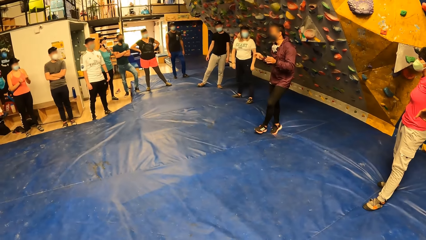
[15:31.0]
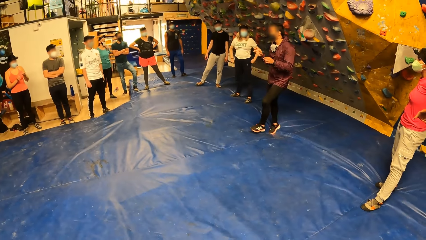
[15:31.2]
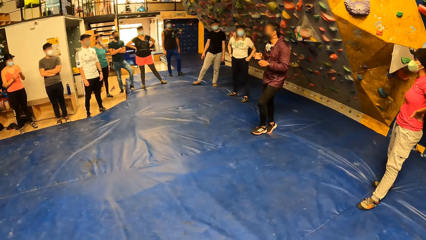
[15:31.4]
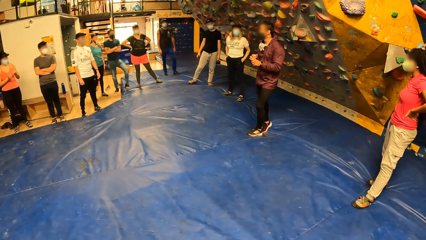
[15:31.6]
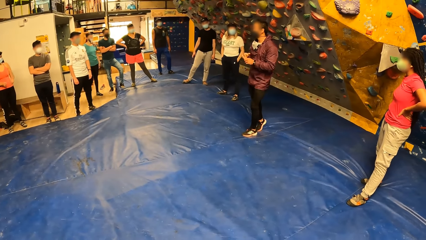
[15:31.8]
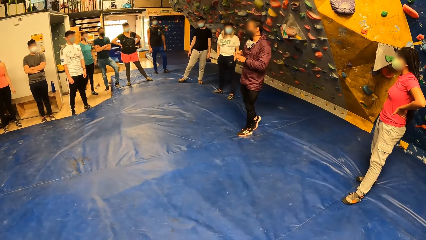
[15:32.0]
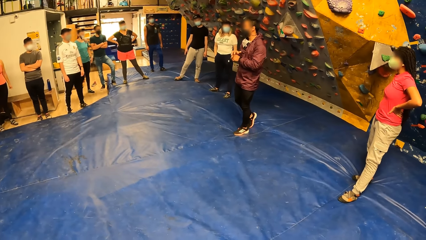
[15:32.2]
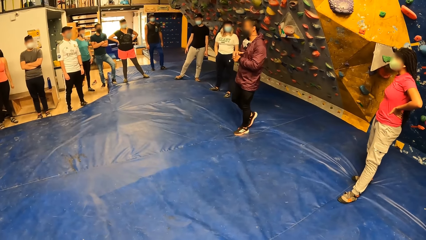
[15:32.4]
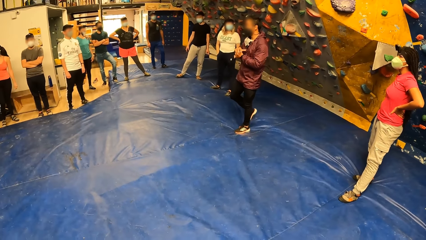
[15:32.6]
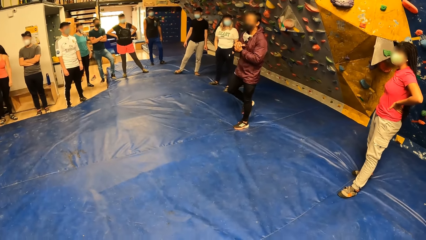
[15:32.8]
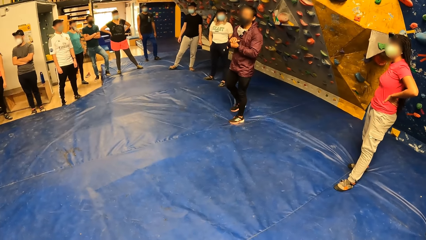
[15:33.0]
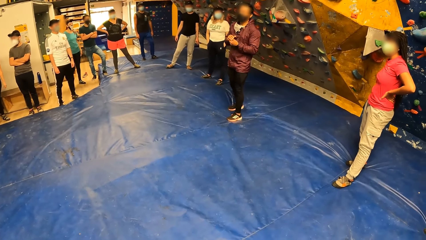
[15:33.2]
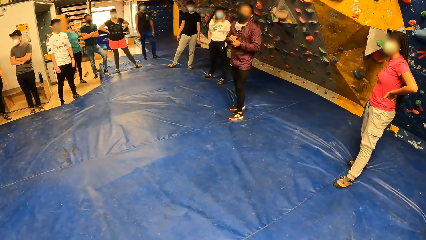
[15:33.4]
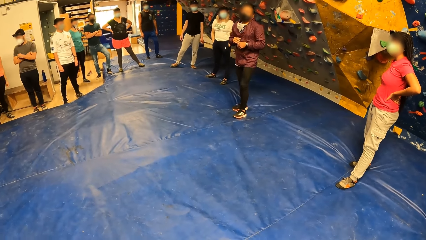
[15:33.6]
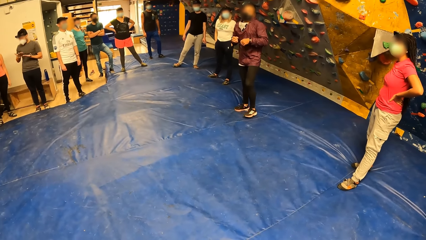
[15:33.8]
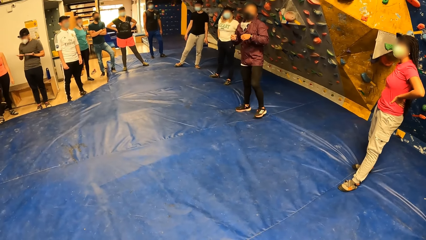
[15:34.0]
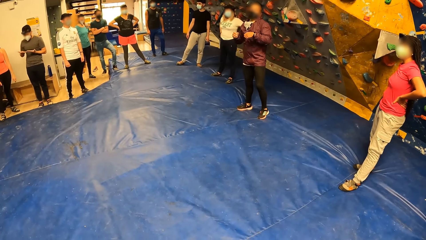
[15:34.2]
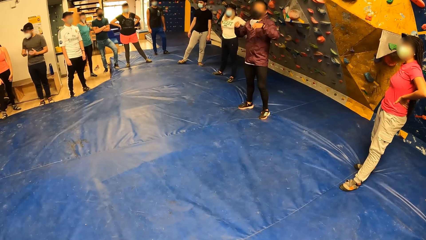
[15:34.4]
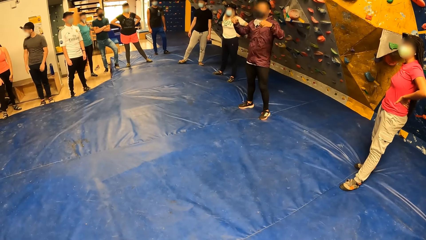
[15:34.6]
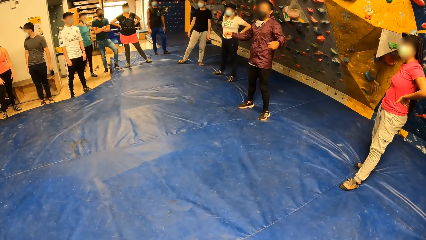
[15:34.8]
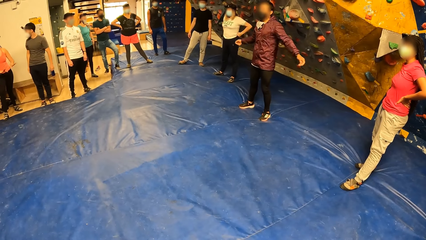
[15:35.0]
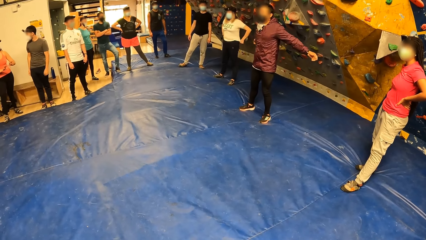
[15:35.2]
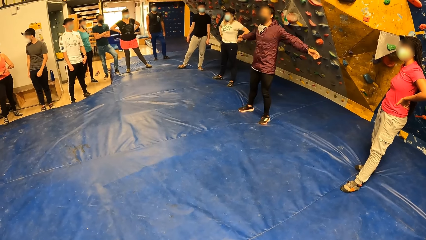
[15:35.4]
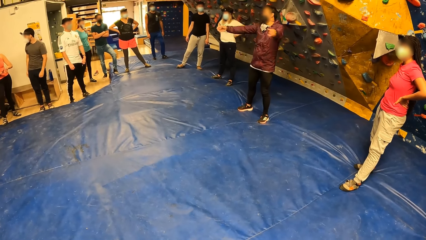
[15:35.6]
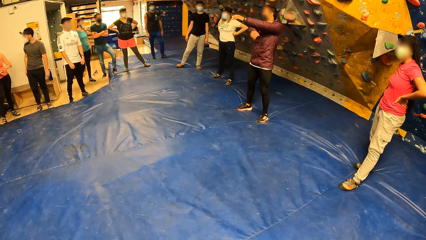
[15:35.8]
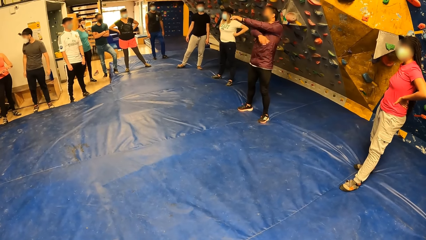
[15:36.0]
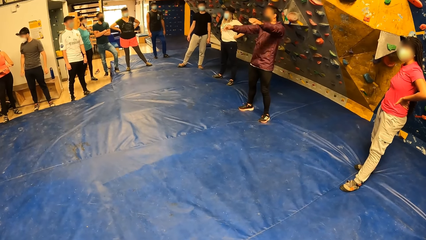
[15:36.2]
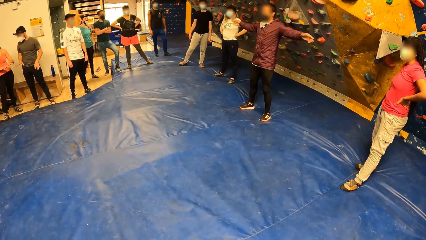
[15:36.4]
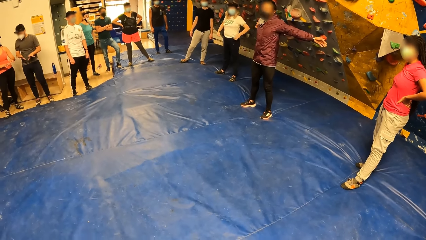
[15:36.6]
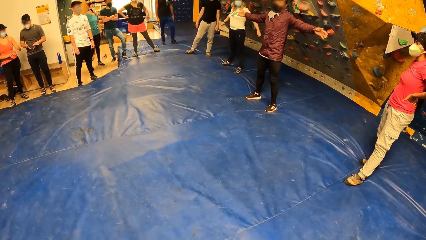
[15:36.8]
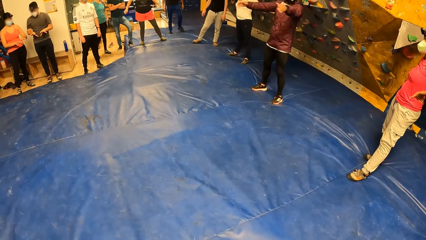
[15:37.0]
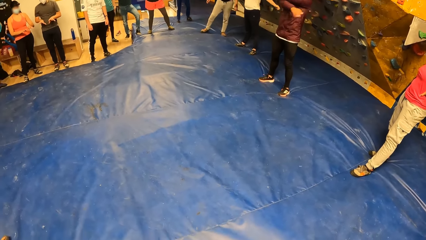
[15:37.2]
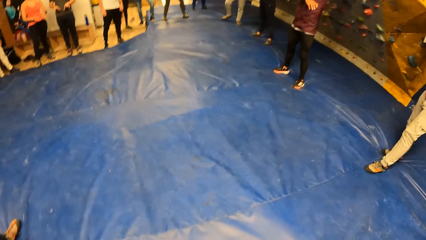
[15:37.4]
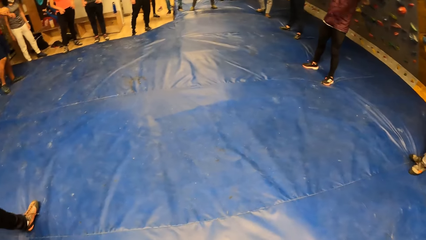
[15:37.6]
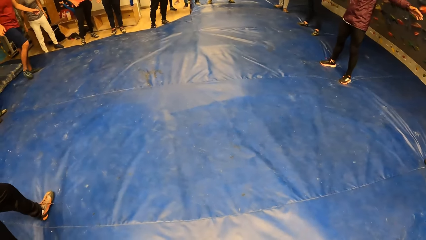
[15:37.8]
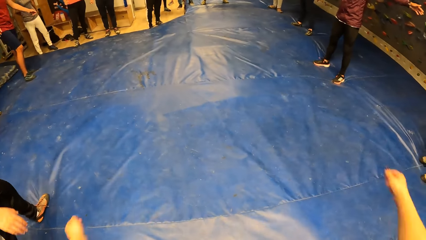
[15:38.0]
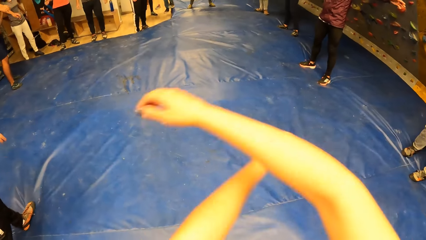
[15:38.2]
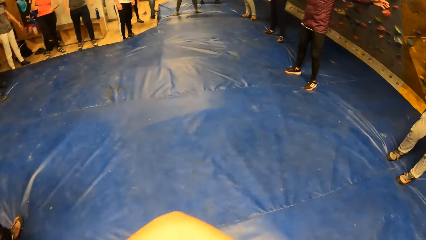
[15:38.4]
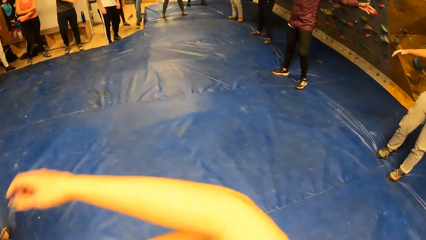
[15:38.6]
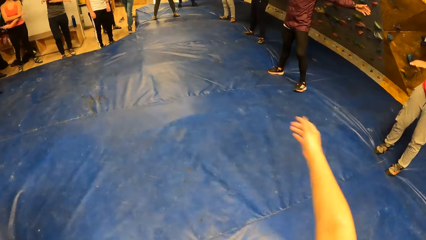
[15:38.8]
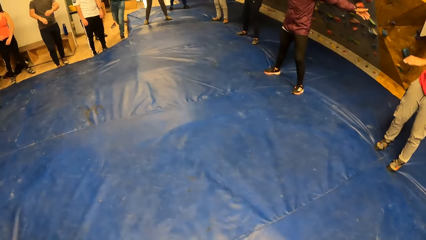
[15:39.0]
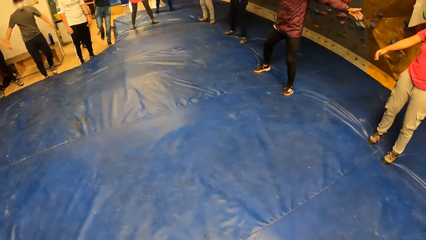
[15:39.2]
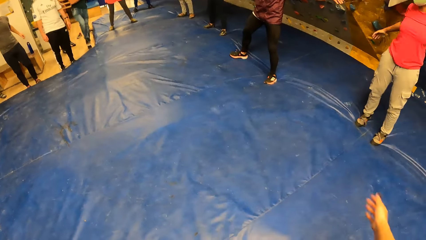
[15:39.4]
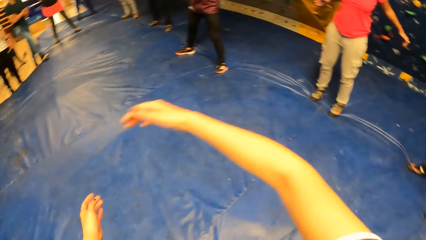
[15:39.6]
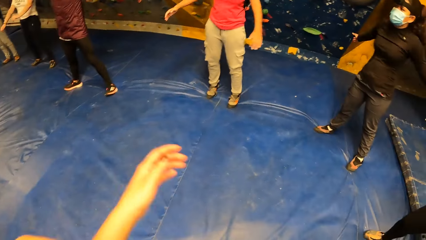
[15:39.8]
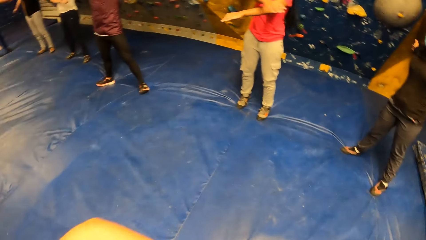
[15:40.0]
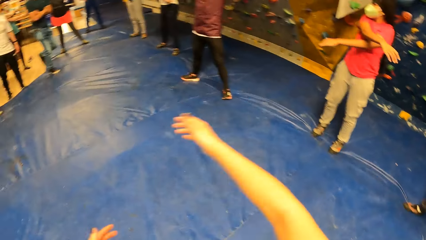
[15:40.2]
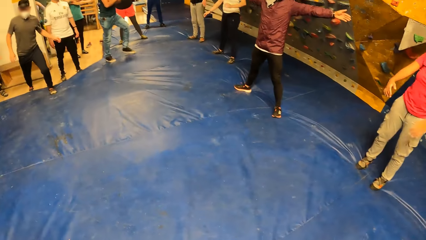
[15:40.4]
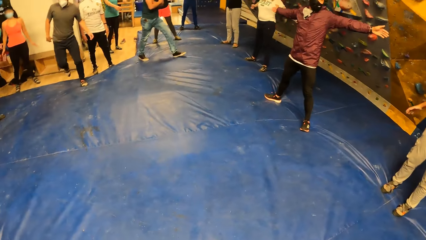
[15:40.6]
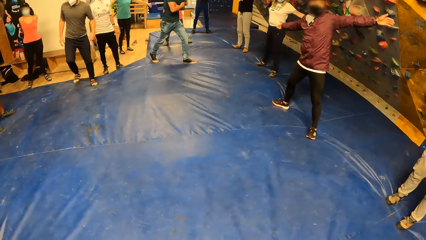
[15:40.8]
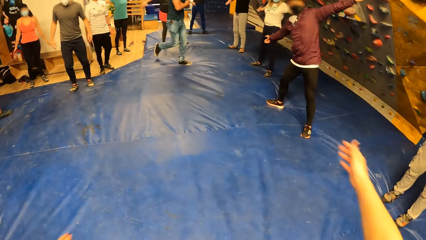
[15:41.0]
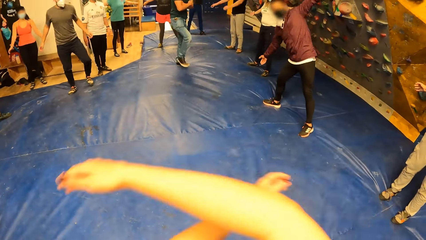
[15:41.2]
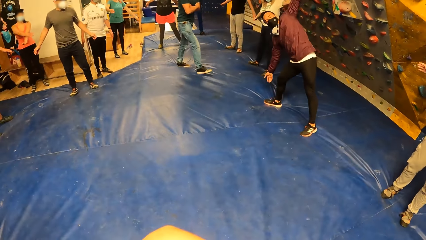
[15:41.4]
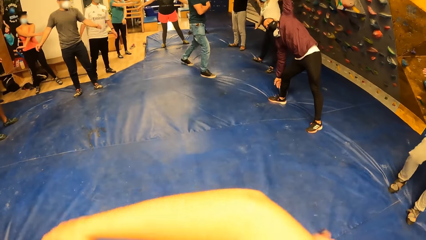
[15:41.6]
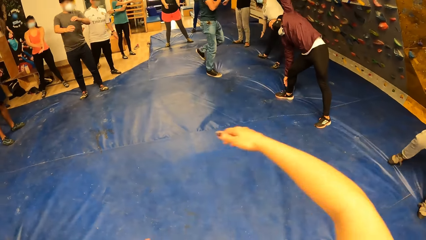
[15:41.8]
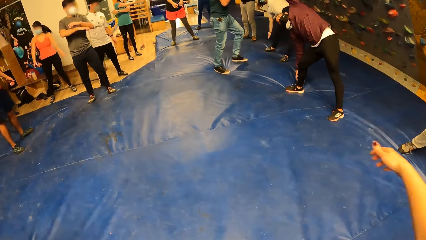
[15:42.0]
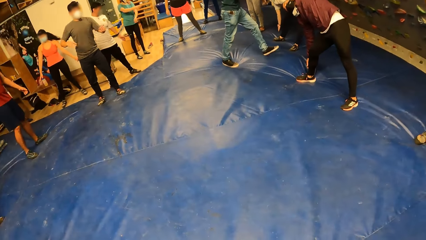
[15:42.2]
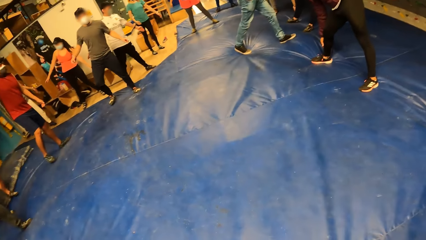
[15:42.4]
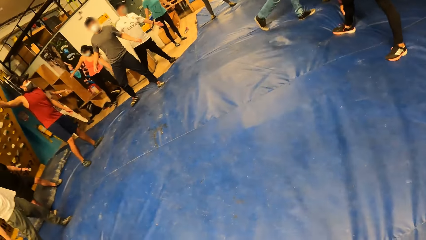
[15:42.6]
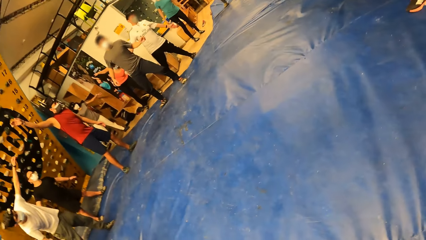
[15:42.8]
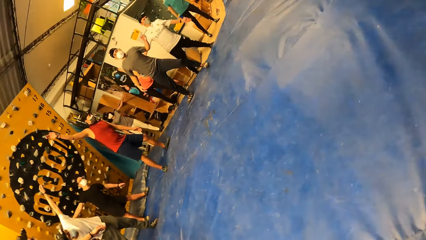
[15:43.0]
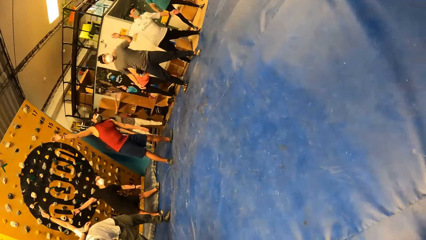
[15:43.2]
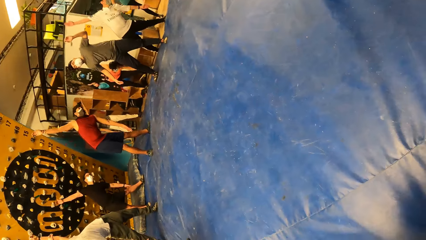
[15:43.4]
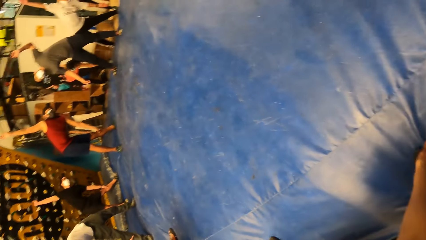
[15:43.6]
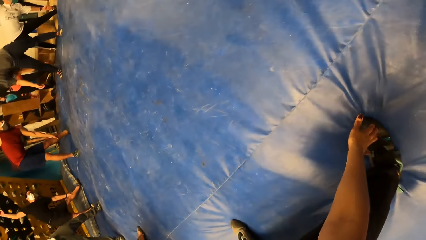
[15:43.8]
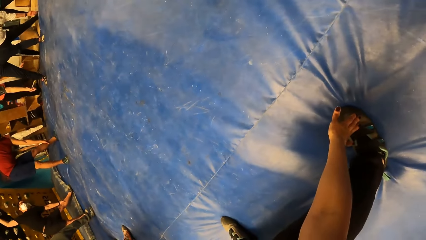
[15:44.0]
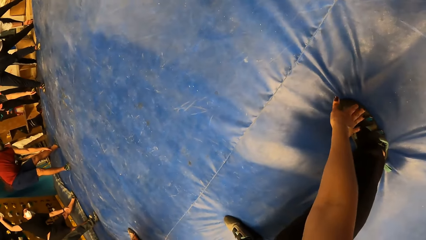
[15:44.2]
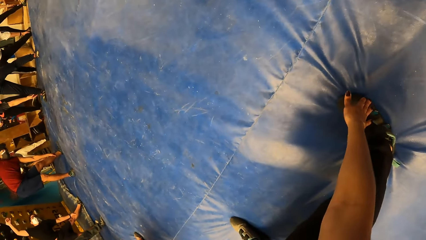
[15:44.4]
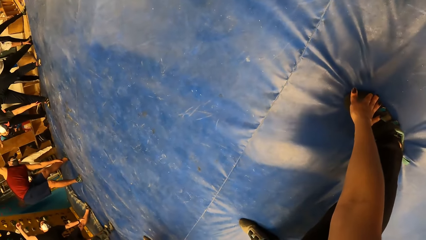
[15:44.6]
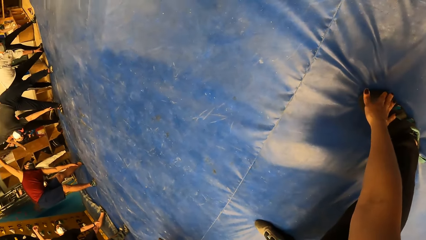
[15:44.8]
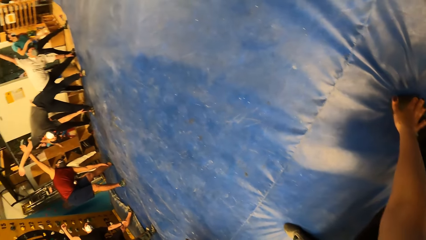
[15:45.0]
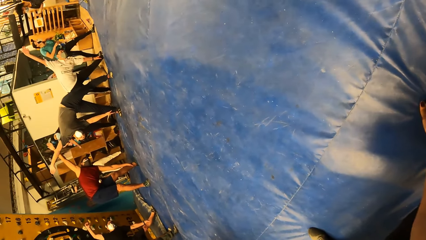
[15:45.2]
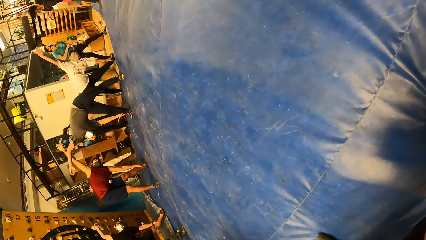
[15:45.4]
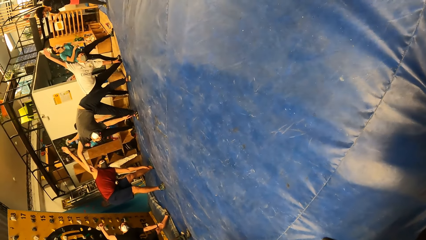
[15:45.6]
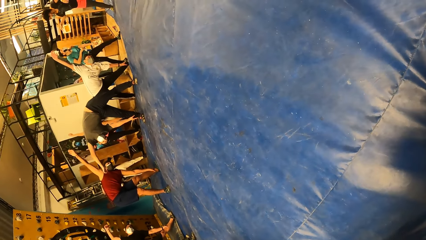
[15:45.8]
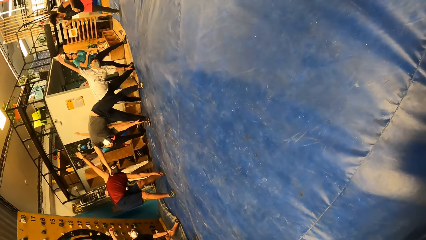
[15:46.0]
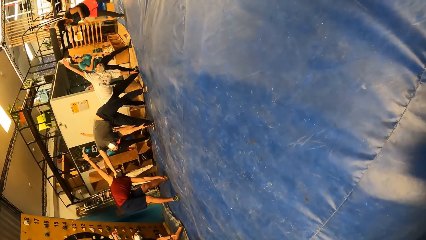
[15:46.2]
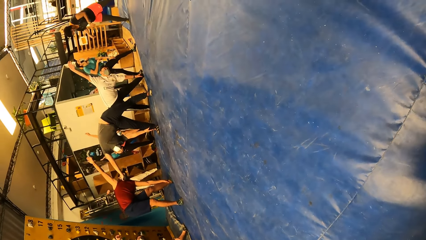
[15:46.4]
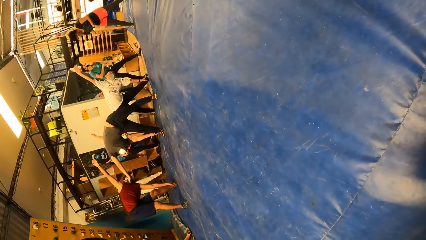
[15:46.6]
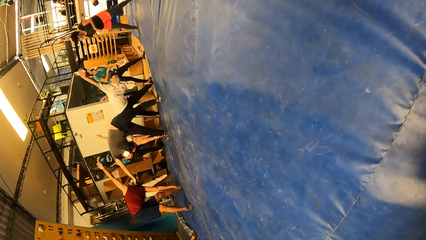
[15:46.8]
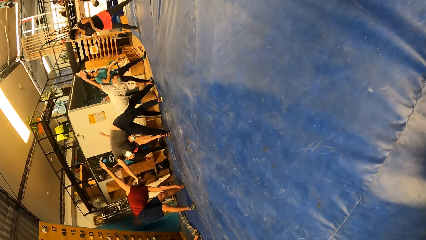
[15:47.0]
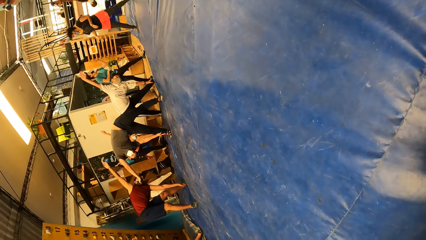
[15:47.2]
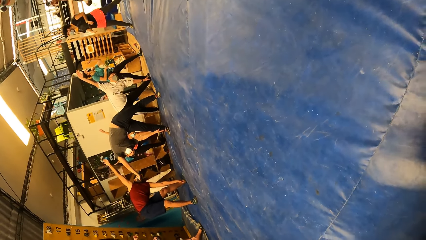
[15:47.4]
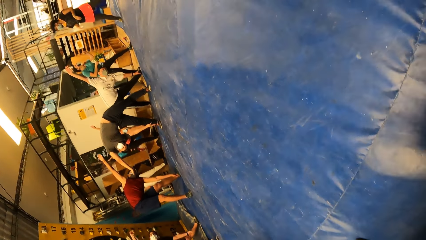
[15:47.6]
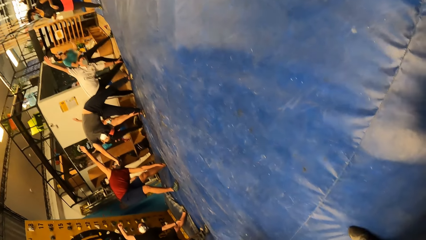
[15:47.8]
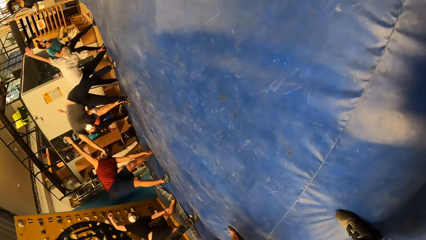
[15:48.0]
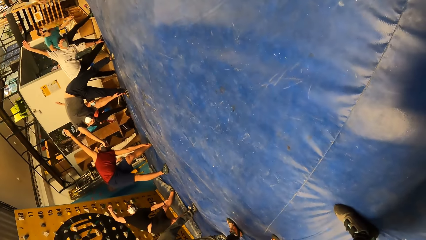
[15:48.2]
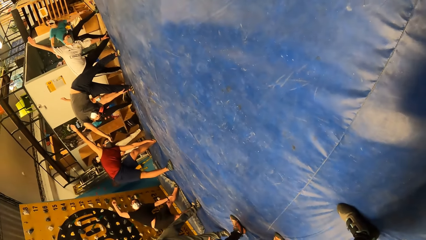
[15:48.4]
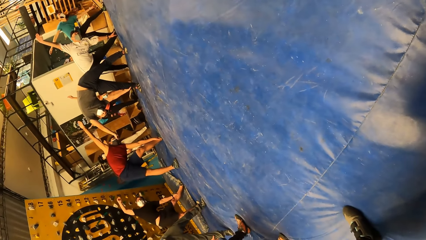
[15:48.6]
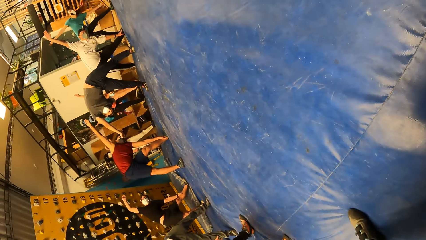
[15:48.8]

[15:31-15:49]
A man moves, talks, and stretches. A woman stands. The camera wearer performs some exercises with a group of people. They stretch. The man bends right. Another man raises hand. The camera wearer touches down. A third man bends left.
